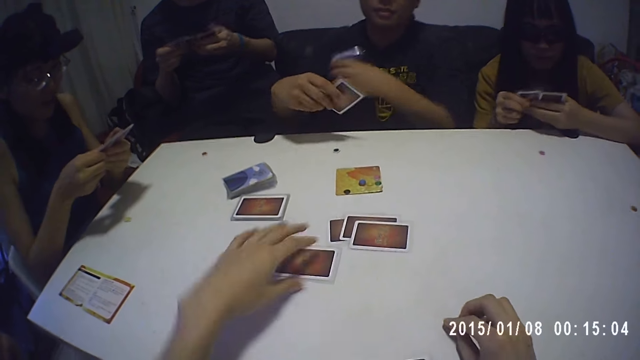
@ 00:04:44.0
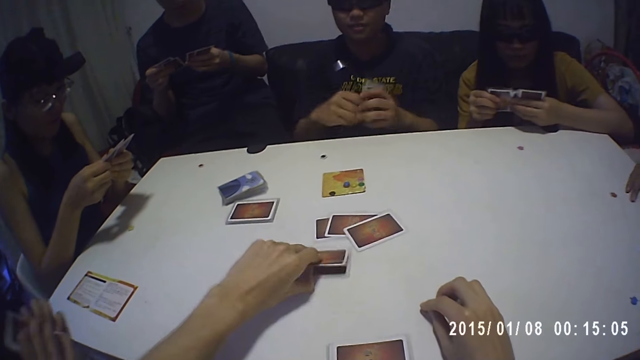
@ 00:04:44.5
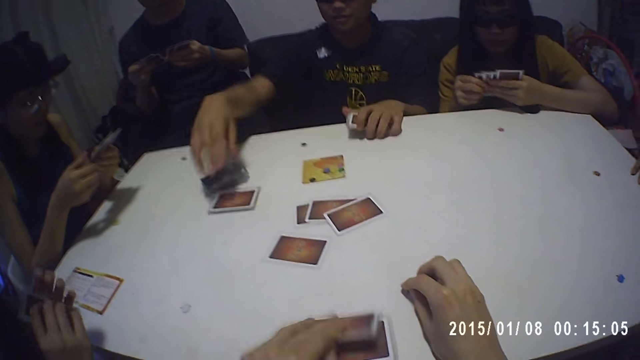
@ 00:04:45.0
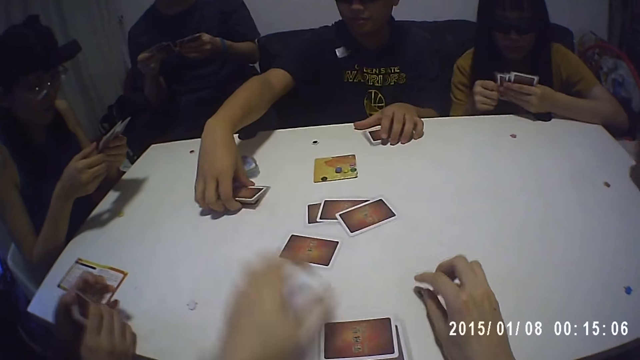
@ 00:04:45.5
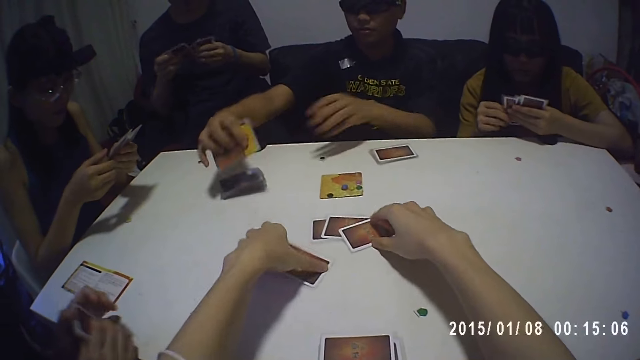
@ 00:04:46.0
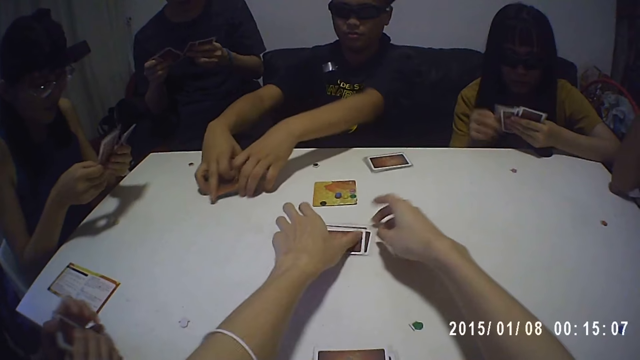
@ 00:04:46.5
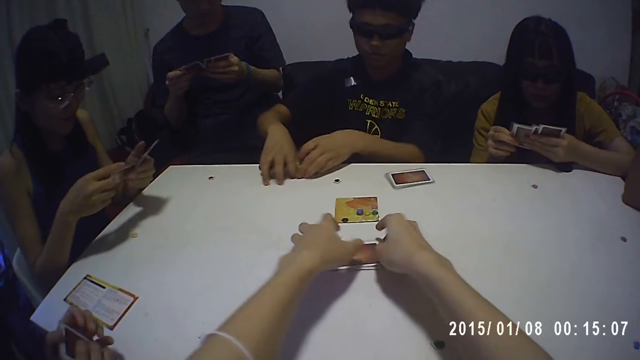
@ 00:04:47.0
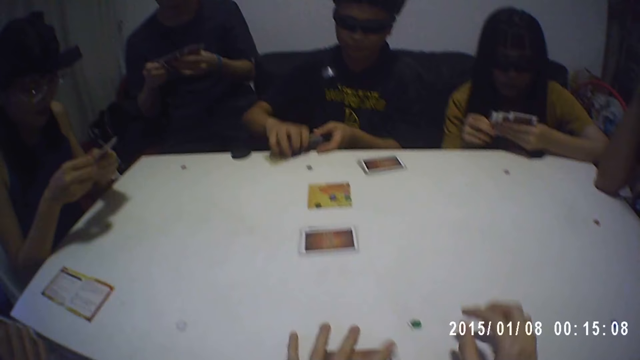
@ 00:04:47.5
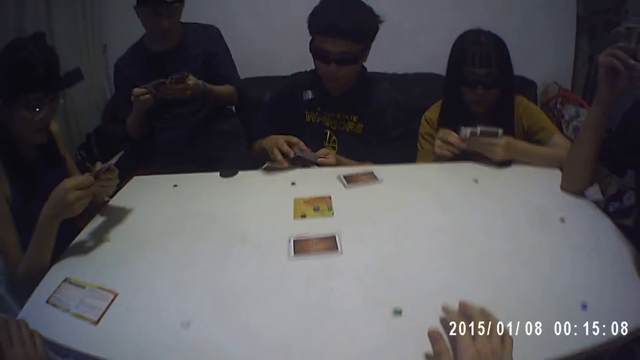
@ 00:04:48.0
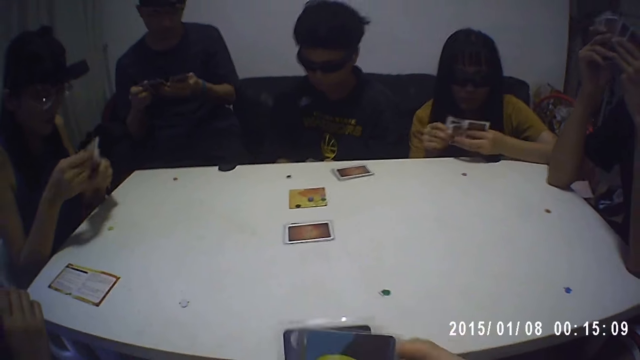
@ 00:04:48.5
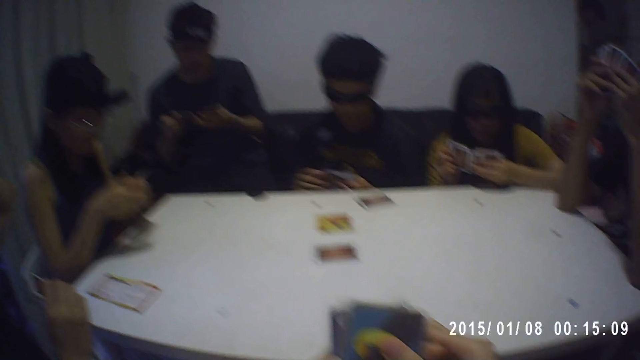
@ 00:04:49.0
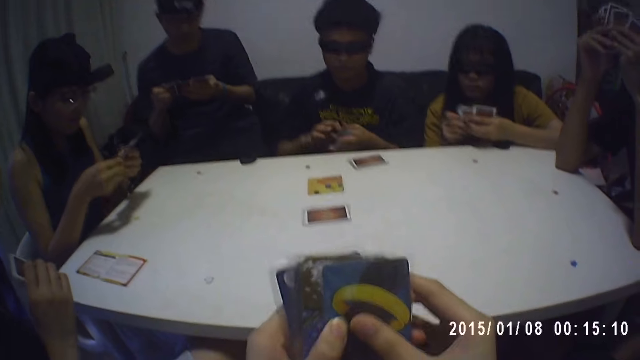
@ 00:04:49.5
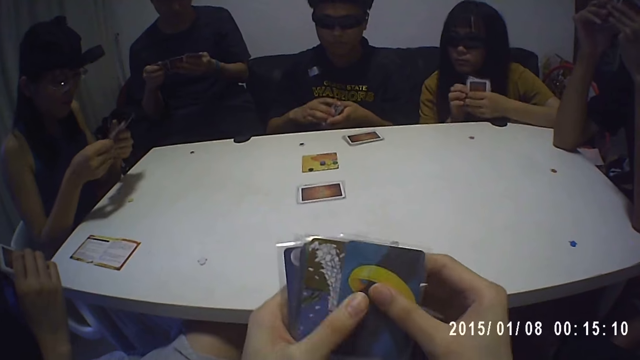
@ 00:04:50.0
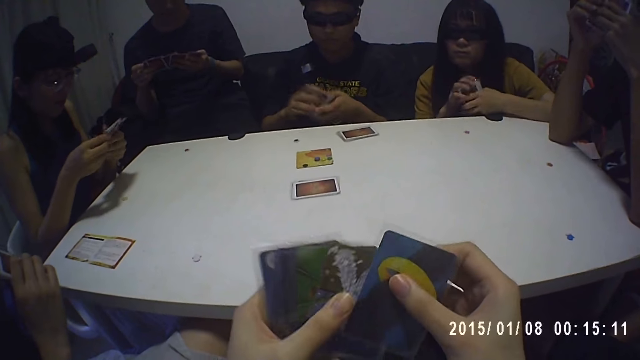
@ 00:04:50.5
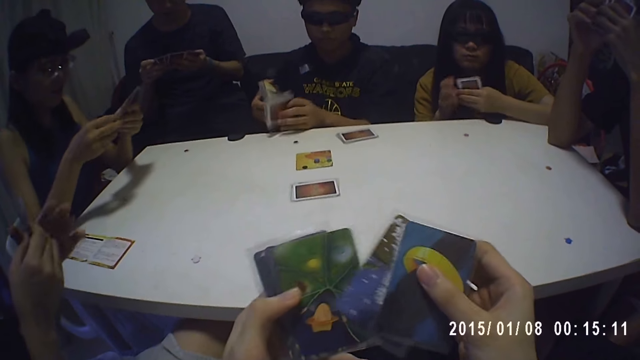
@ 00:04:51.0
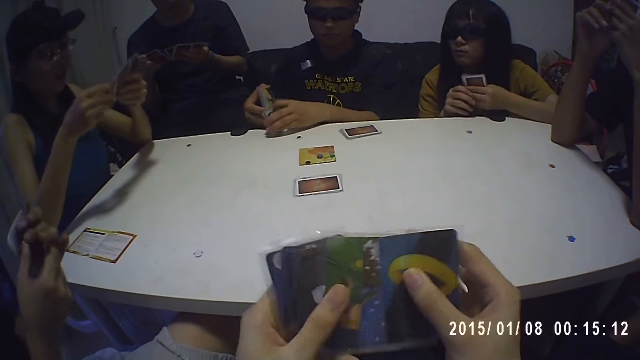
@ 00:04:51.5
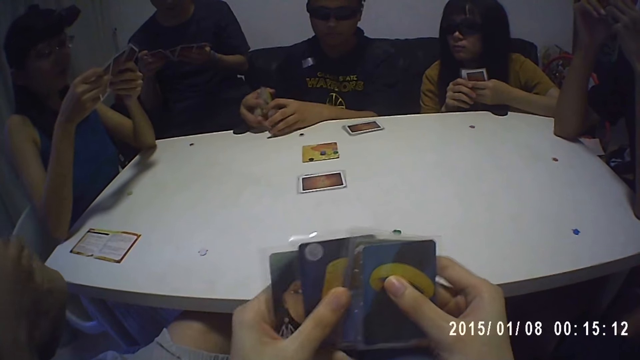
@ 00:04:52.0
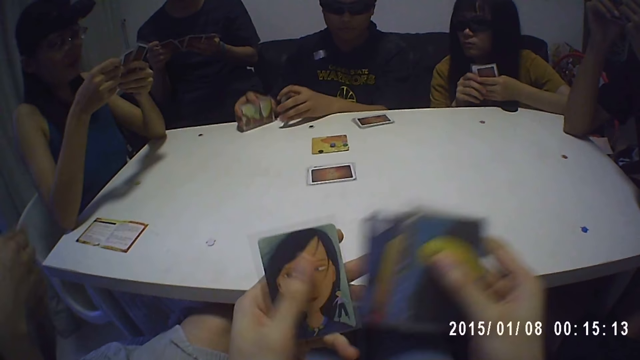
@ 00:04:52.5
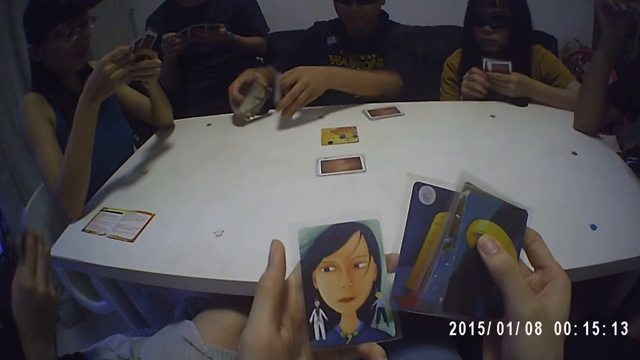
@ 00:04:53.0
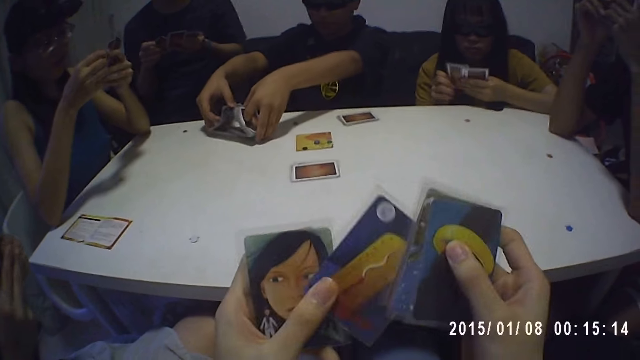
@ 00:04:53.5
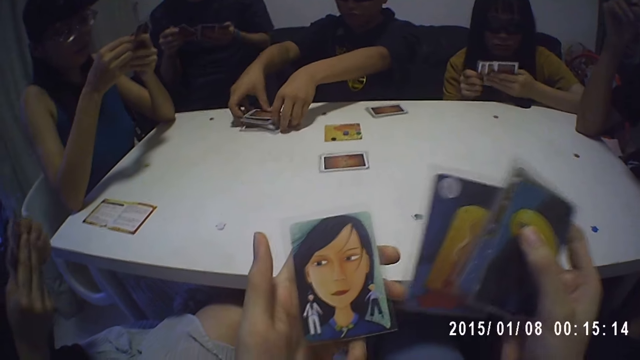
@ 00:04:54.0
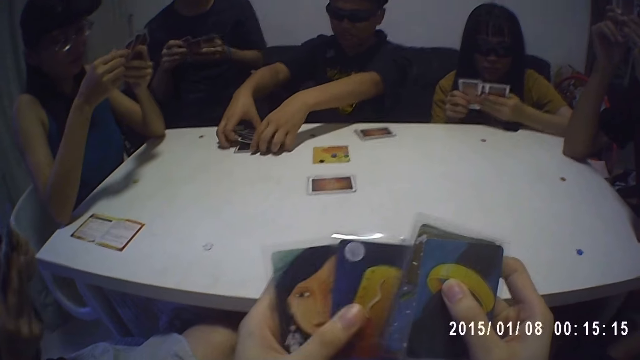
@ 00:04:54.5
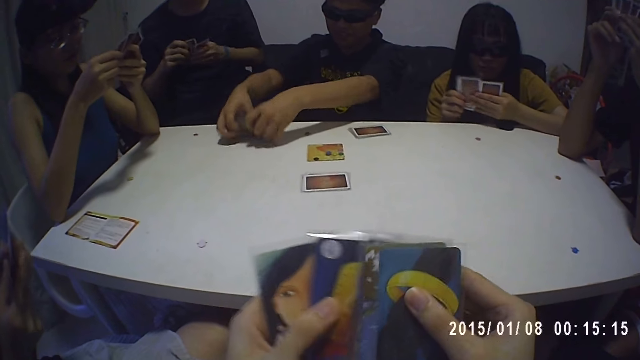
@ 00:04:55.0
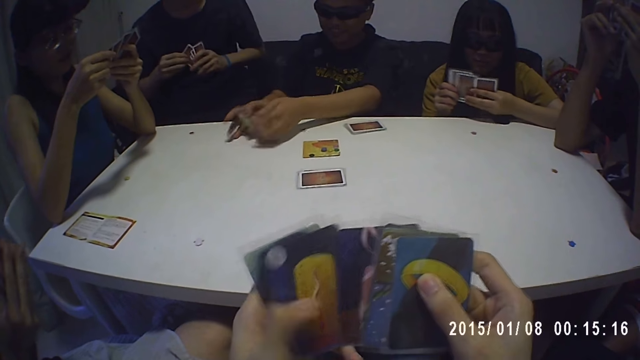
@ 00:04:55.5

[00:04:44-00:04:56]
The camera wearer picks up a card on the table with his left hand. He drops the card on some cards on the table. He picks up the cards on the table with his left hand. He arranges the cards with both hands. He holds the cards with both hands. He shuffles the cards.

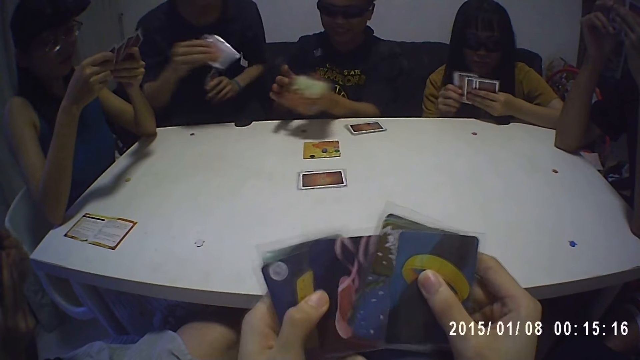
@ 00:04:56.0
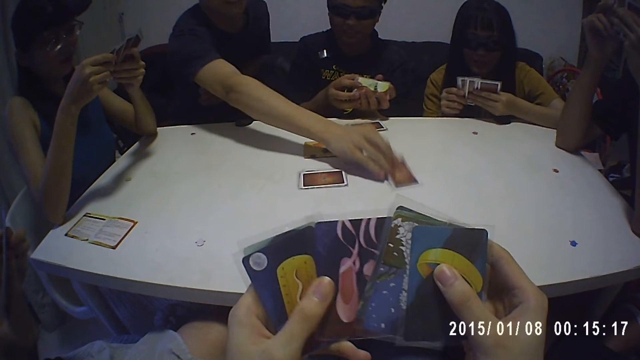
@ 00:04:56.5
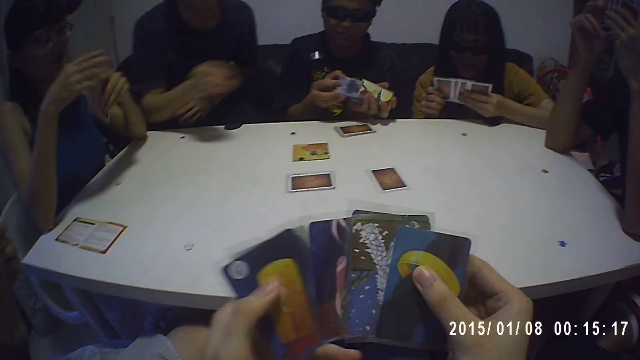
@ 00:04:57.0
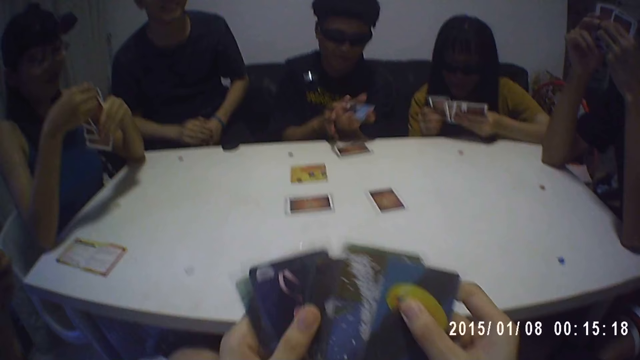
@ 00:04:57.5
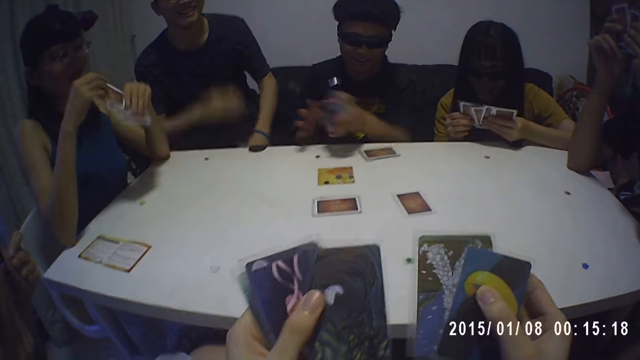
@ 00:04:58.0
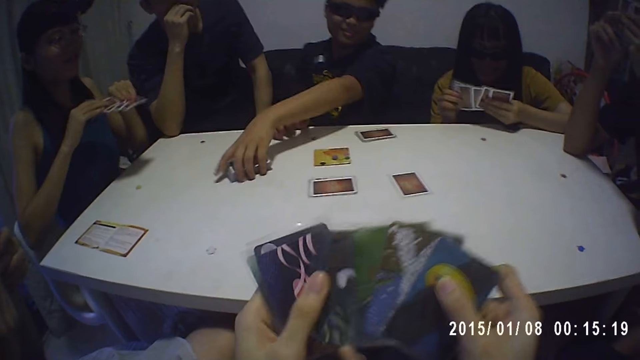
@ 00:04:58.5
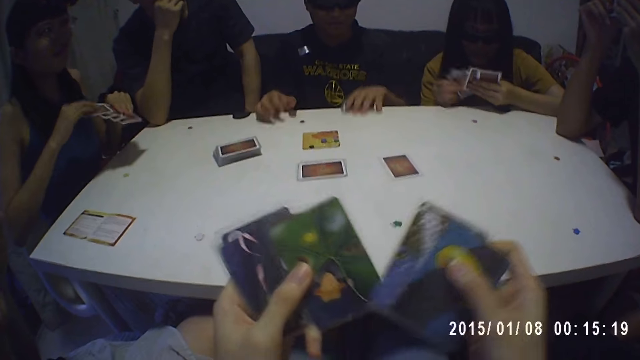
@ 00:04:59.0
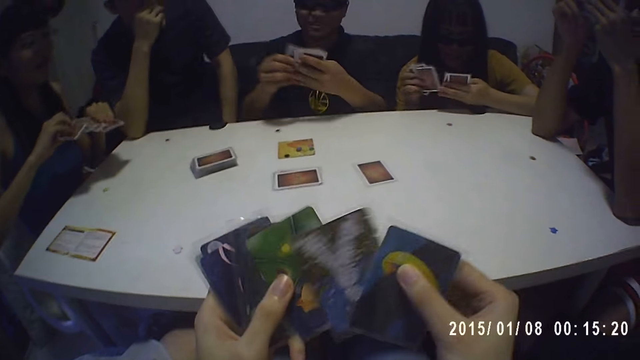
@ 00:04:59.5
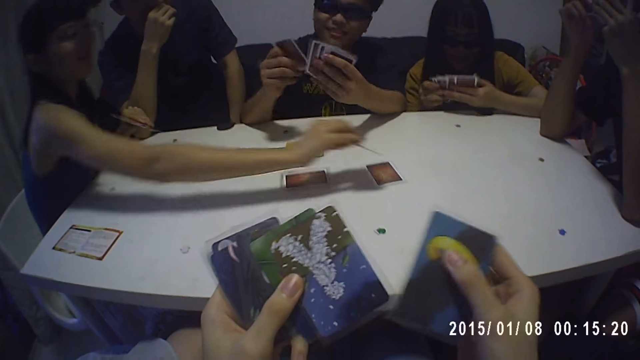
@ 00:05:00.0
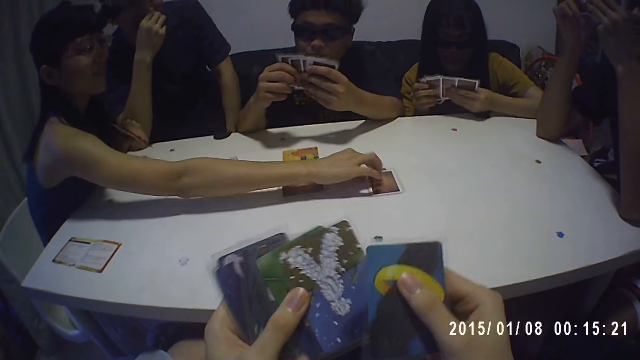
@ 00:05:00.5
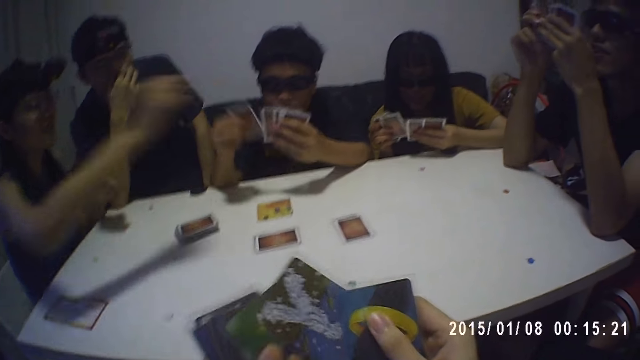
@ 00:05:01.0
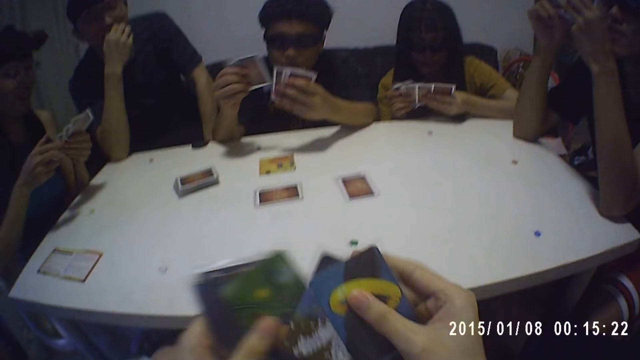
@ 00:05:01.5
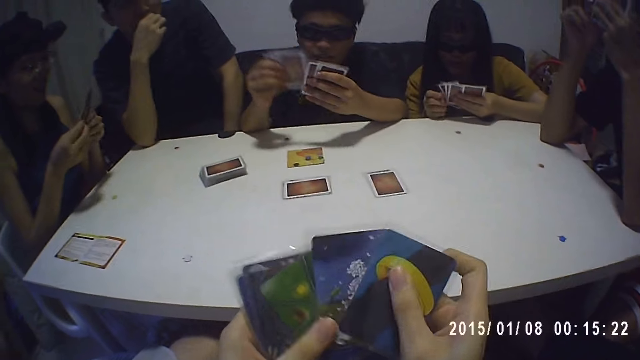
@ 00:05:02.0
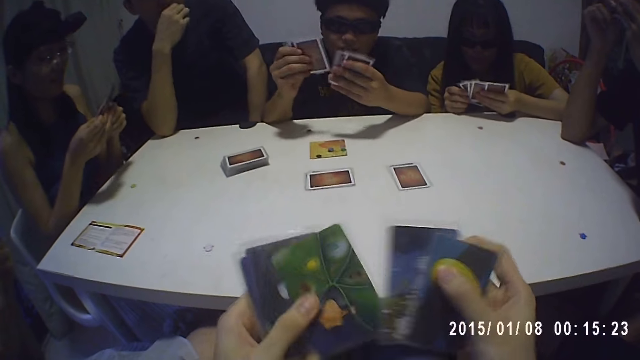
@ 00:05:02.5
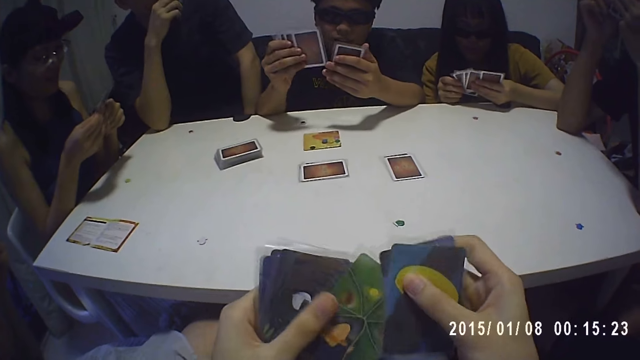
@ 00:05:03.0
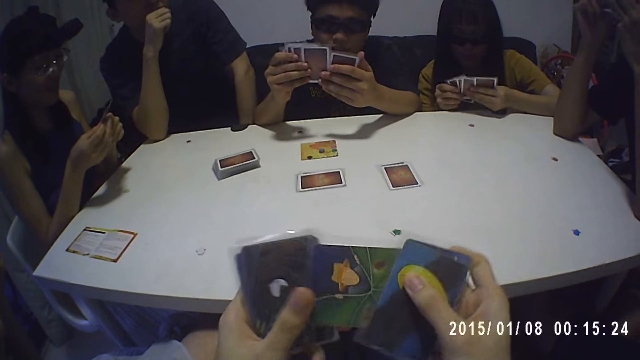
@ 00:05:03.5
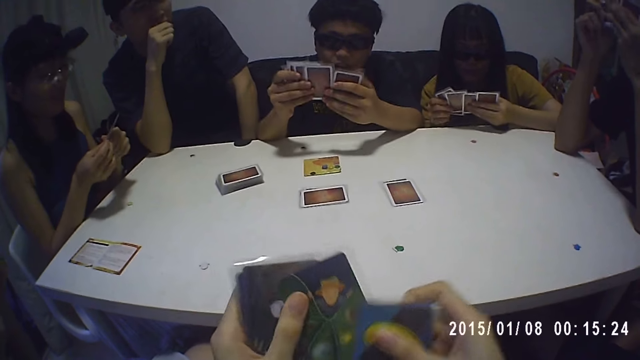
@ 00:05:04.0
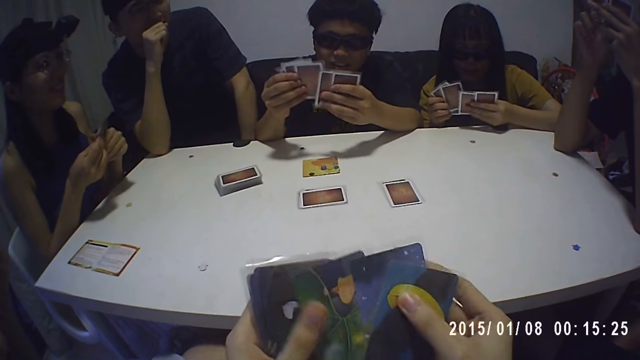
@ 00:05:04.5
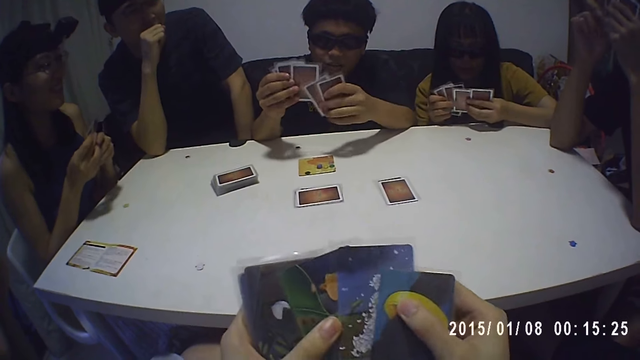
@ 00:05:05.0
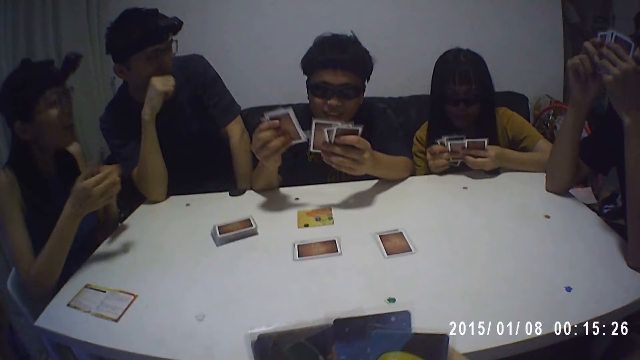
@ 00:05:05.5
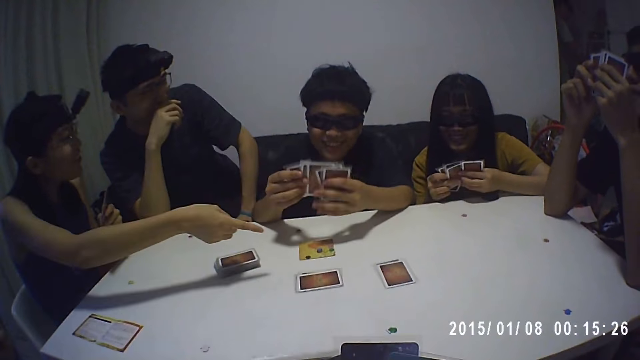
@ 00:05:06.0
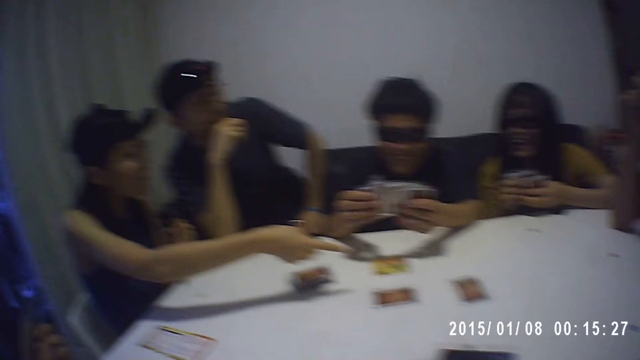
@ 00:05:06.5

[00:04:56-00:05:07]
The camera wearer looks down. They split the cards with both hands.
